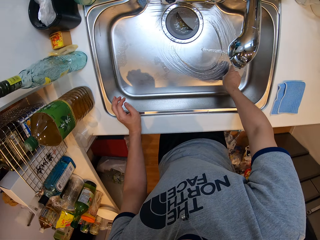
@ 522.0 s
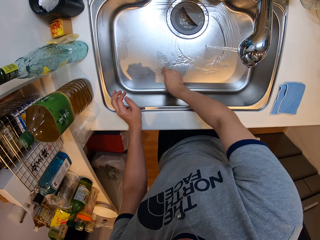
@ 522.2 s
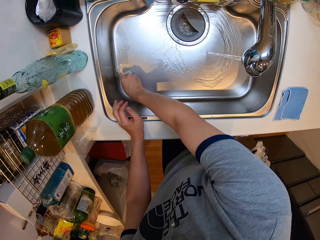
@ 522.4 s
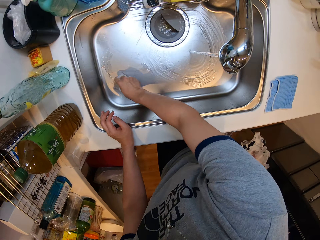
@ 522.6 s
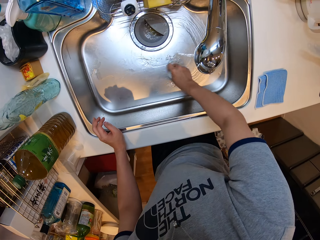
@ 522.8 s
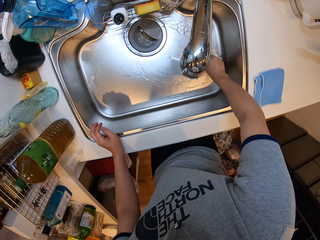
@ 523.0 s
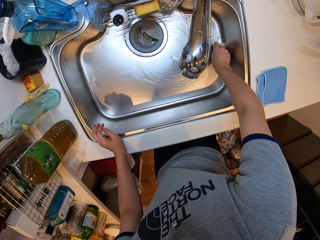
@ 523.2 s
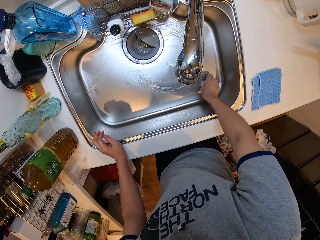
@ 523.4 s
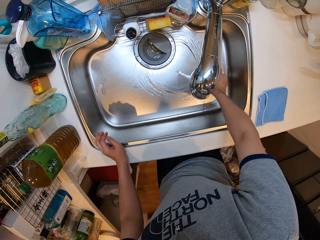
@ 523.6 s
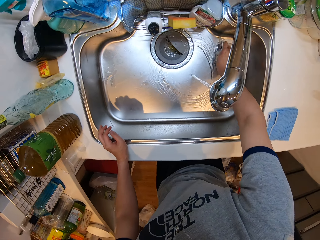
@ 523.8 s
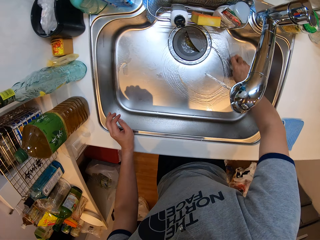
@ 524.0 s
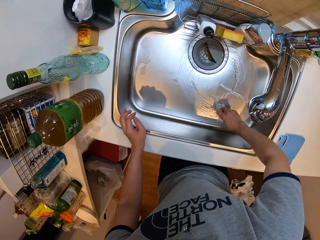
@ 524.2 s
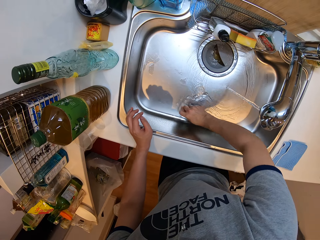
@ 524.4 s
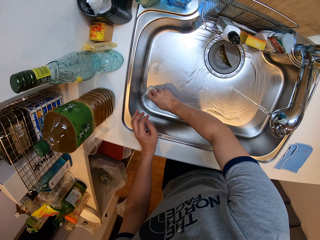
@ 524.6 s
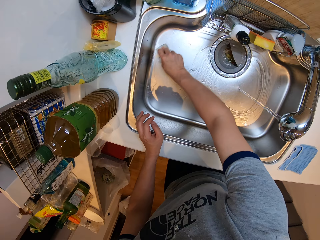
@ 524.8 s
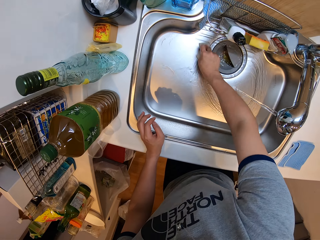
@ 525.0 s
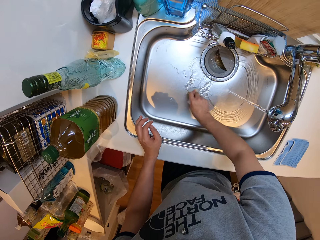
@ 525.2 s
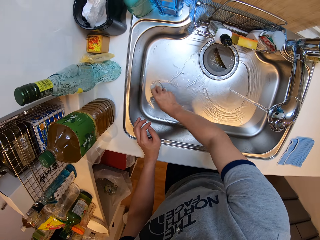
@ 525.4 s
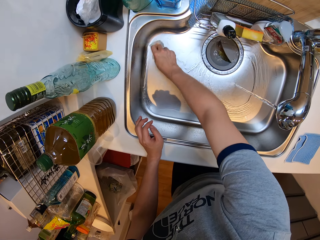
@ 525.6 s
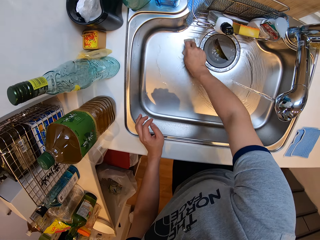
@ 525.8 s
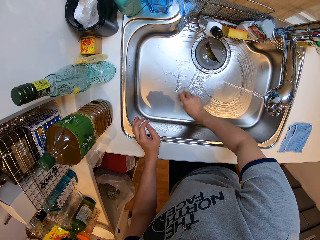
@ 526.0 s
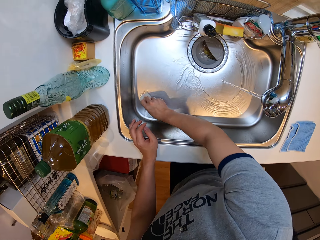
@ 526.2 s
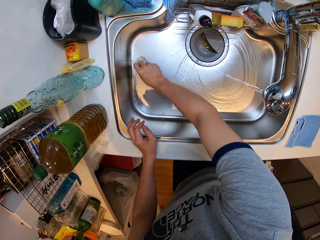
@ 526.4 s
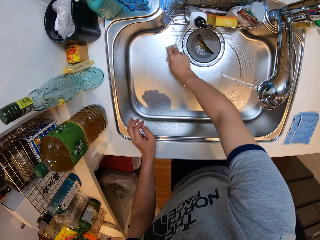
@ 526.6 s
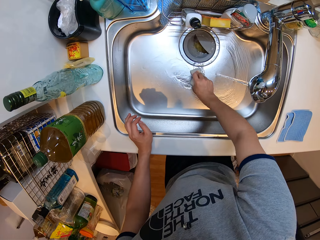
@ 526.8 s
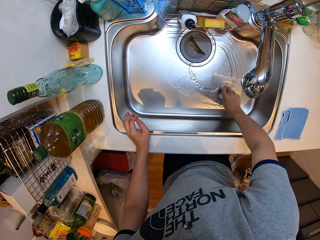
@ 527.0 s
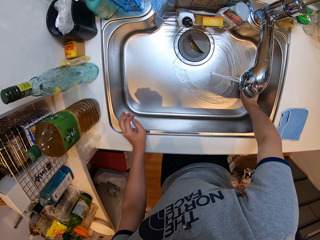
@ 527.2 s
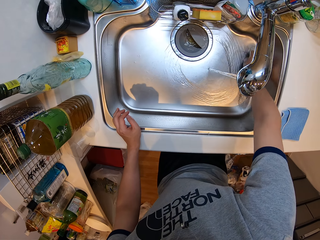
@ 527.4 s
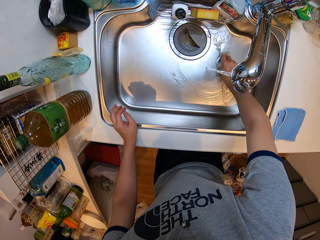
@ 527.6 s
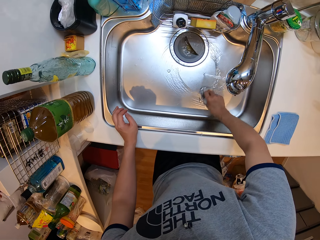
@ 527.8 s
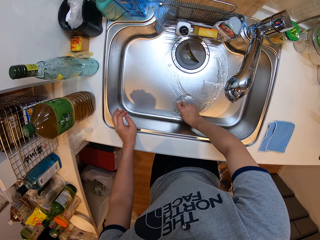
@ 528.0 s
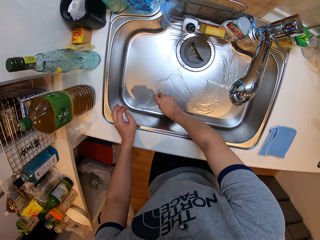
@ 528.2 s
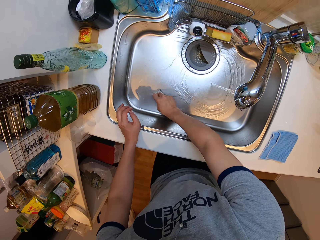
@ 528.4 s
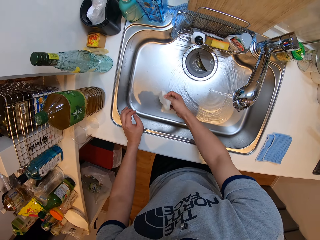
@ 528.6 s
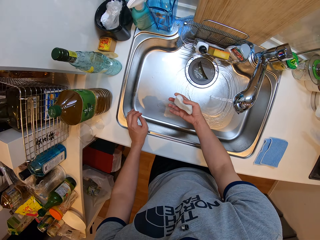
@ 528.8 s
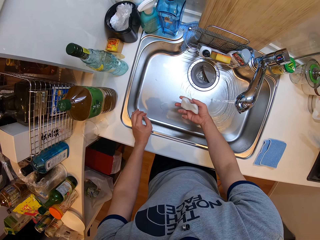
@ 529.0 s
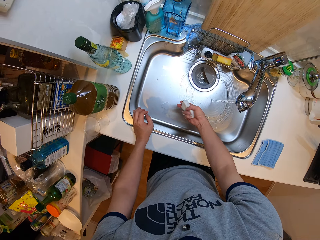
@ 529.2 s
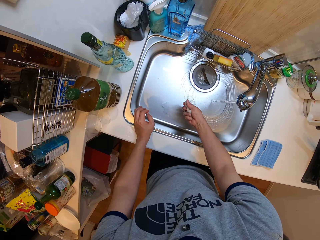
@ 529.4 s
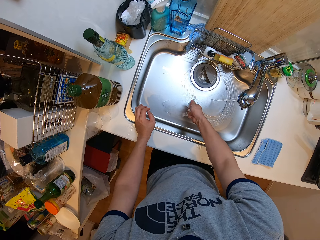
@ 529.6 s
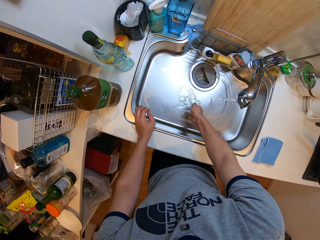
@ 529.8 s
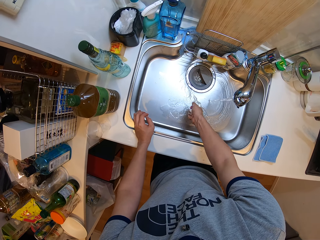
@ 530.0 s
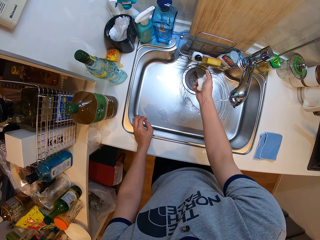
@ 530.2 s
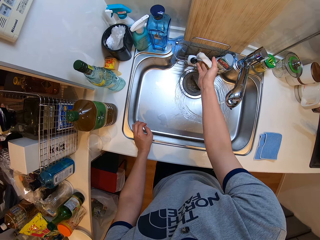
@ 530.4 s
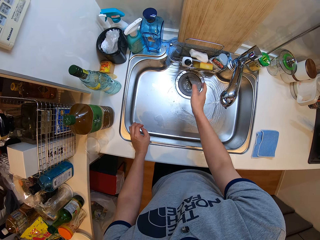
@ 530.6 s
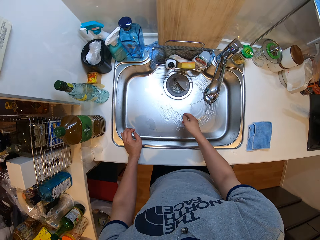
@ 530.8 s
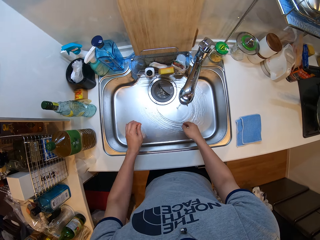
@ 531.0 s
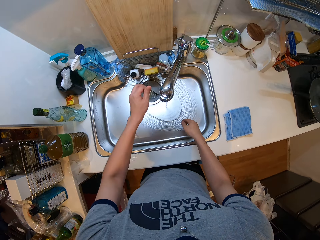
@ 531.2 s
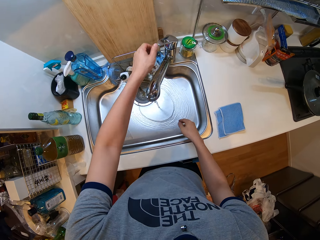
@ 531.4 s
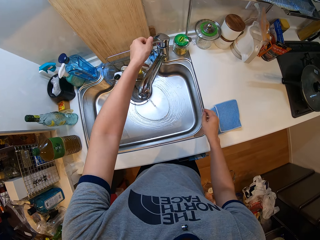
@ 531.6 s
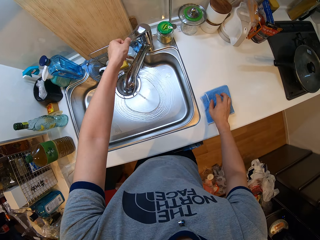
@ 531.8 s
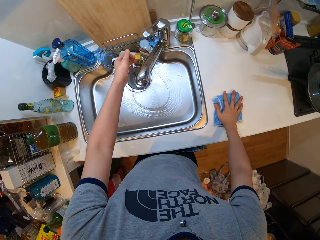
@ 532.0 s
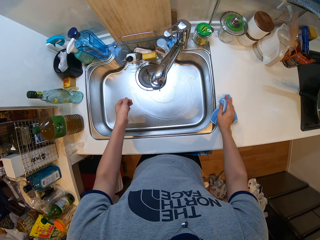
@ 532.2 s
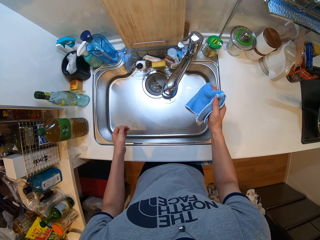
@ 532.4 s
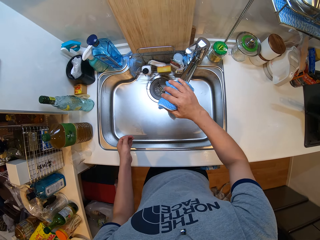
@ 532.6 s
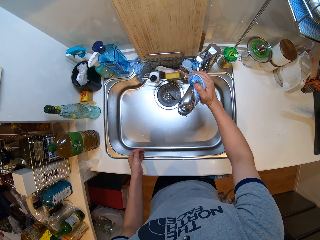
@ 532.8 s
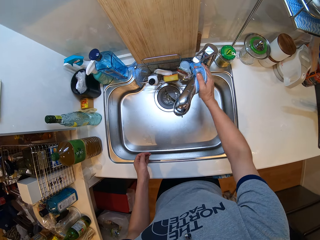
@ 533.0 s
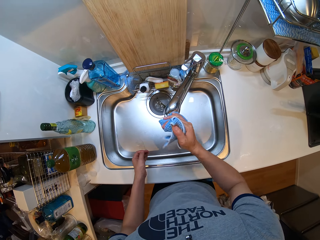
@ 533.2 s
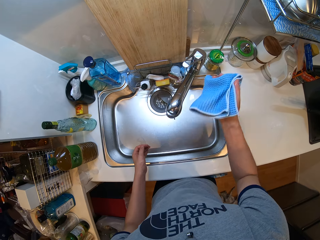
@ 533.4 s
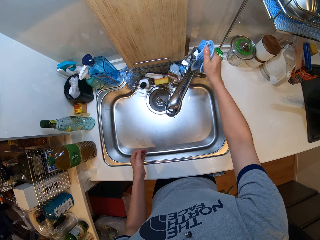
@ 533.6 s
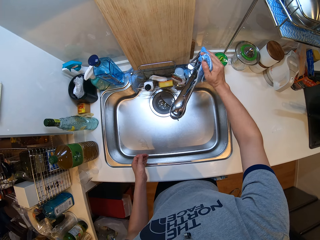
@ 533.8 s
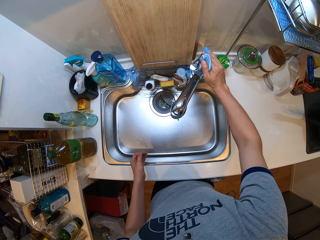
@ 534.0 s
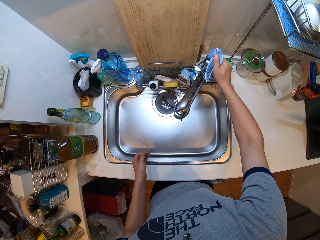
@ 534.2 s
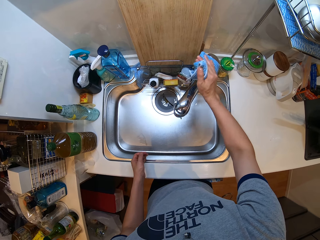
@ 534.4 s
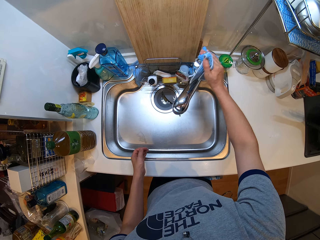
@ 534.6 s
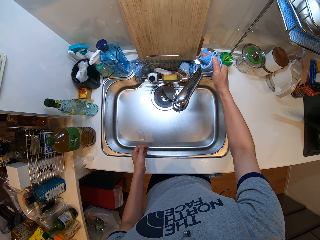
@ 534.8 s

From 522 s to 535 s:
The camera wearer cleans the sink with the sponge. They squeeze the sponge. They put the sponge in a sink storage holder. They close the tap. They pick up a towel. They clean the tap with the table towel.

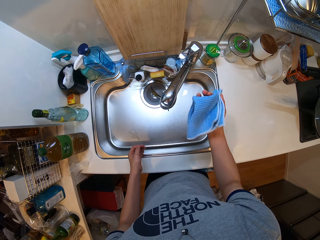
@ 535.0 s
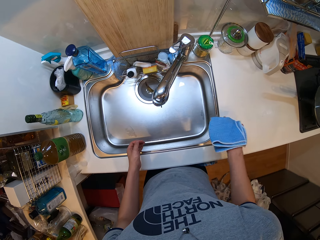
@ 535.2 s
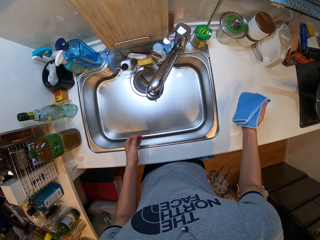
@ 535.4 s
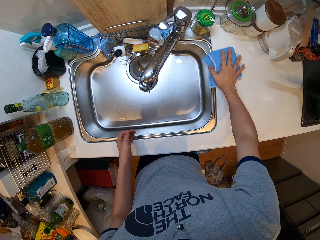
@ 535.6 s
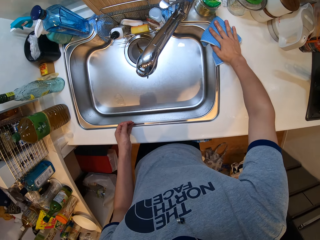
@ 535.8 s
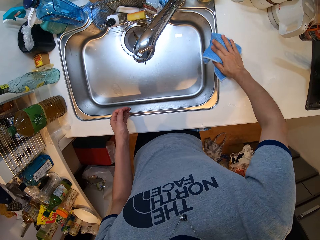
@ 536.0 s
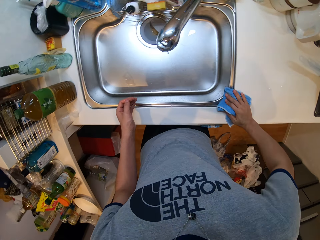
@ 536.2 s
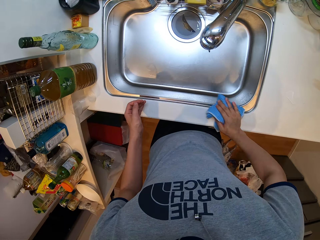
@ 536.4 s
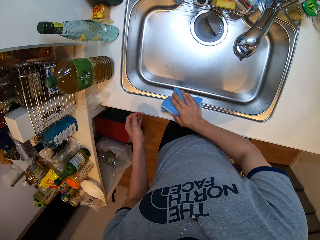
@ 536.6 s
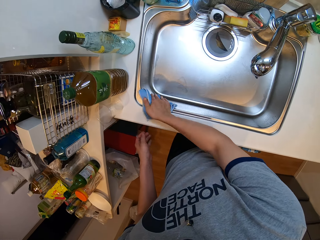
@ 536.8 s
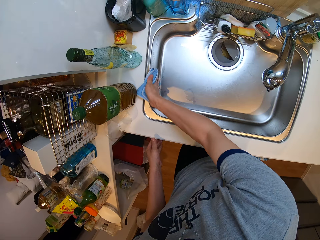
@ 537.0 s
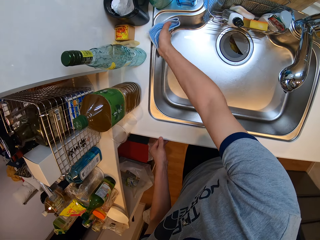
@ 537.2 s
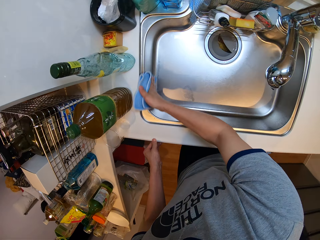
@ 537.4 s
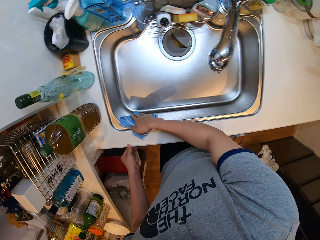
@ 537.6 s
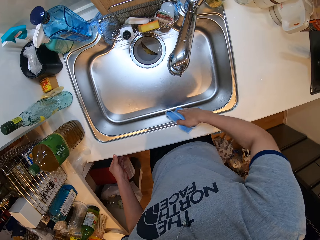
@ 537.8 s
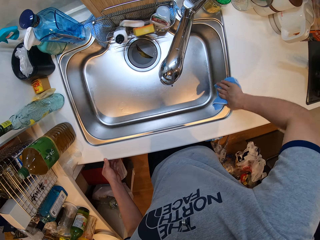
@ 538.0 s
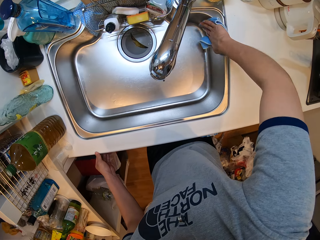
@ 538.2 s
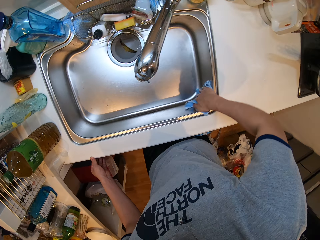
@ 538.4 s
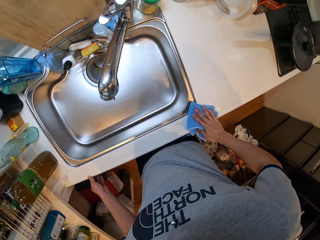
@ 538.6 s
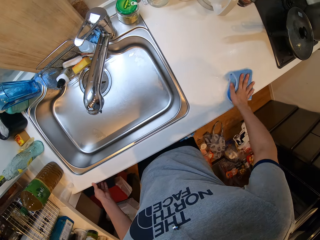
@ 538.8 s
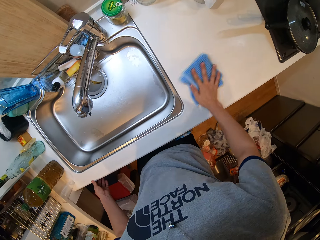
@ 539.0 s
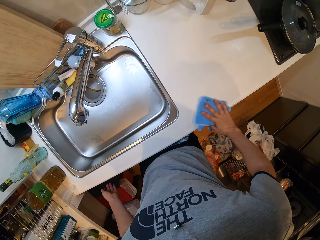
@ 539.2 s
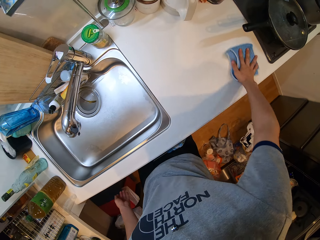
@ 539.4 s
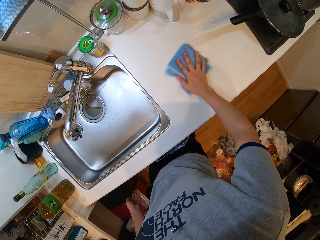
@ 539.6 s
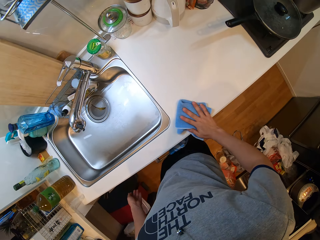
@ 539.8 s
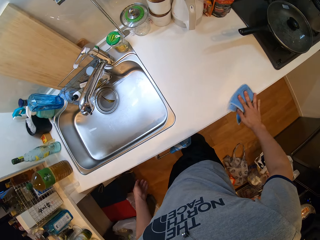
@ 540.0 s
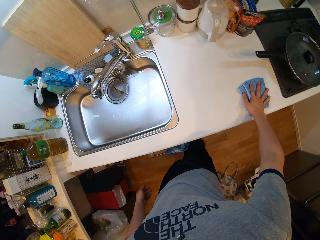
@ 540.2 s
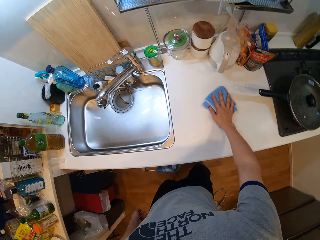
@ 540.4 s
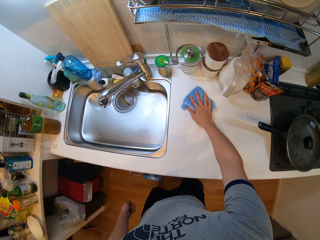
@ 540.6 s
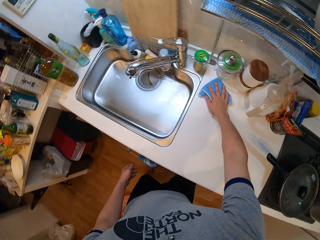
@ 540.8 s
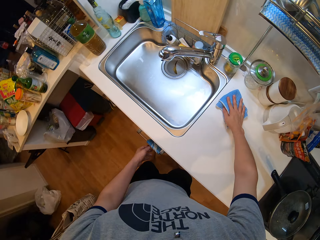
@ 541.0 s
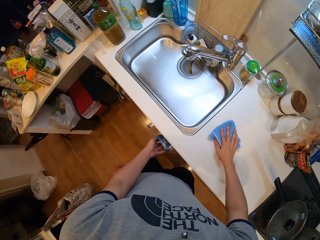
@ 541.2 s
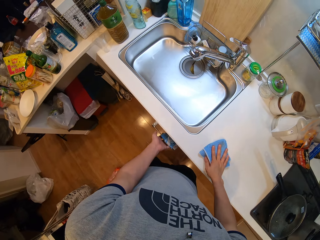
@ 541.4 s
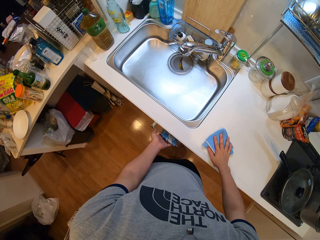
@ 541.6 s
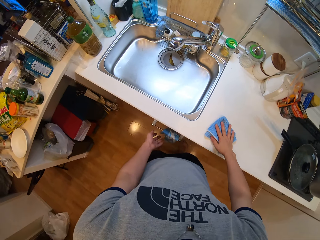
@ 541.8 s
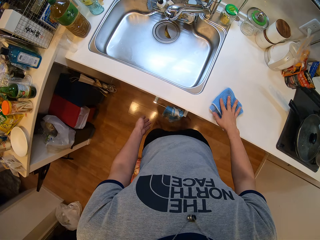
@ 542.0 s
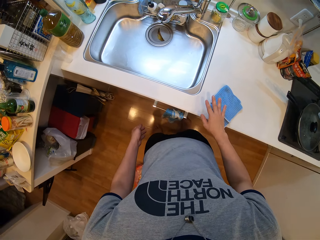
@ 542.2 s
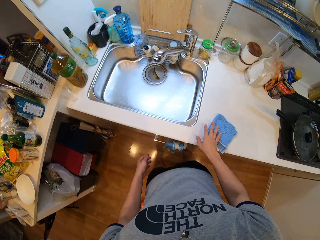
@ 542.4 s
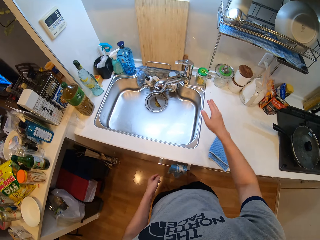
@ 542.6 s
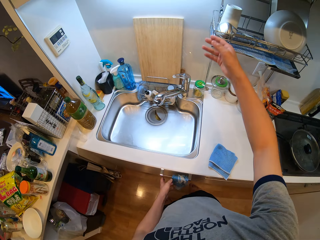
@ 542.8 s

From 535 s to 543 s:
The camera wearer cleans the edge of the sink and the cabinet top. They wipe the sink with the towel. They wipe the counter with the towel. They put the towel on the counter.
